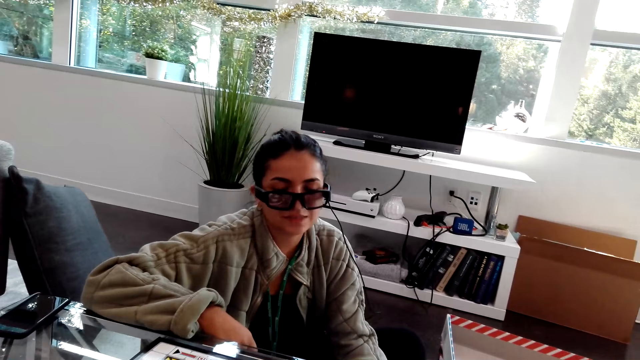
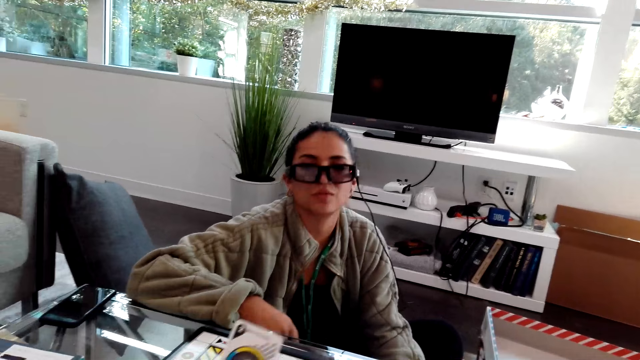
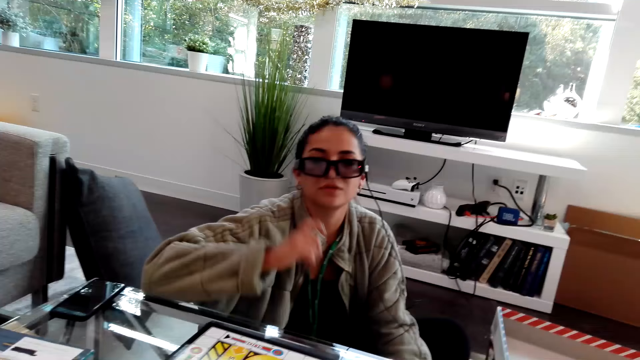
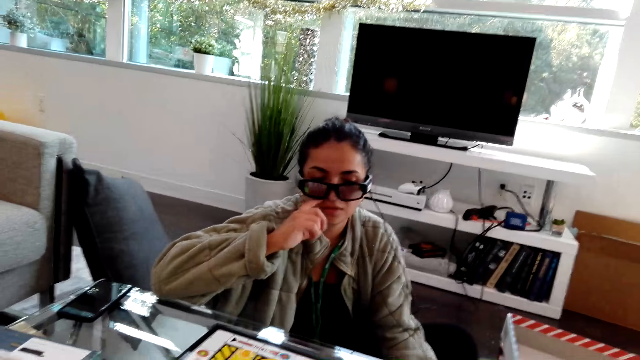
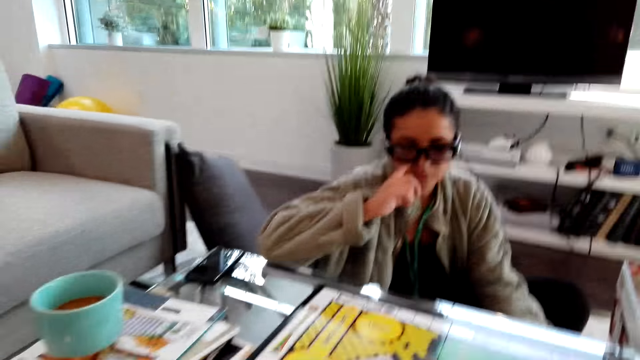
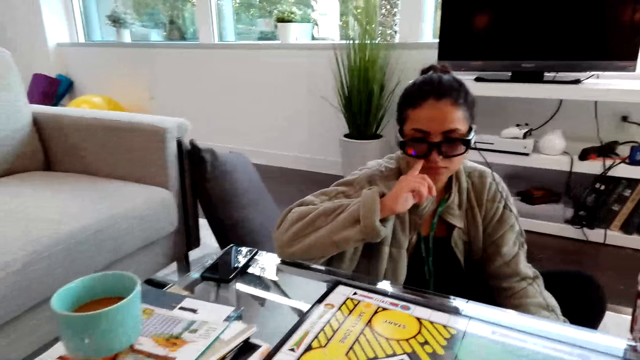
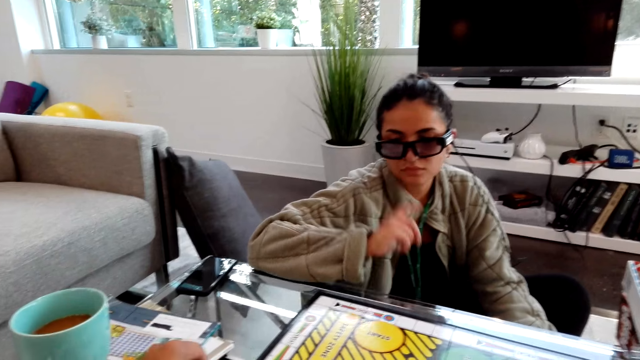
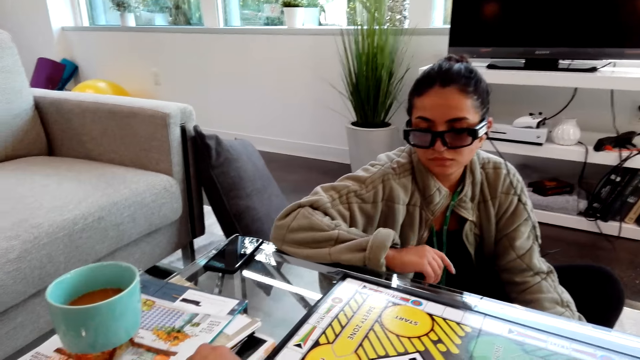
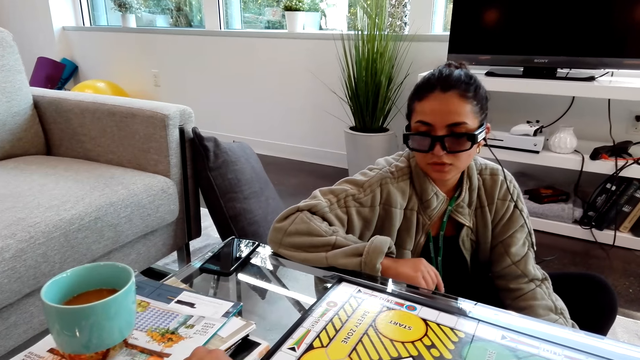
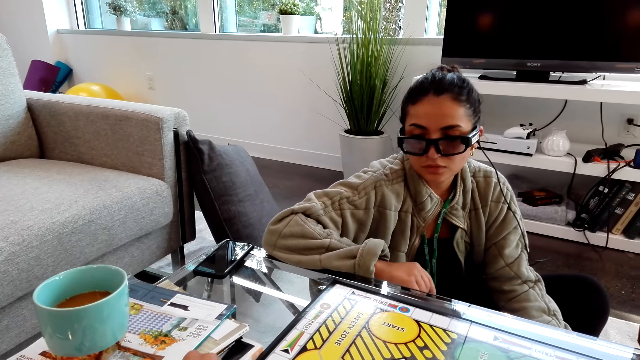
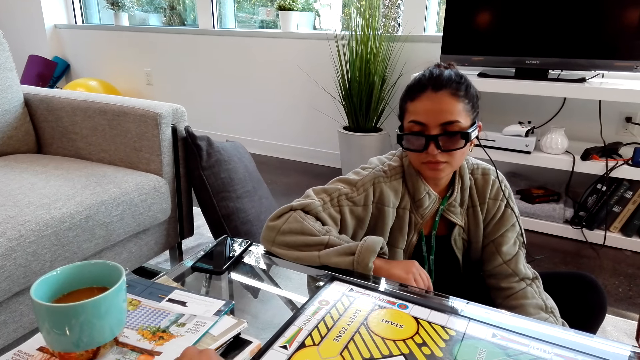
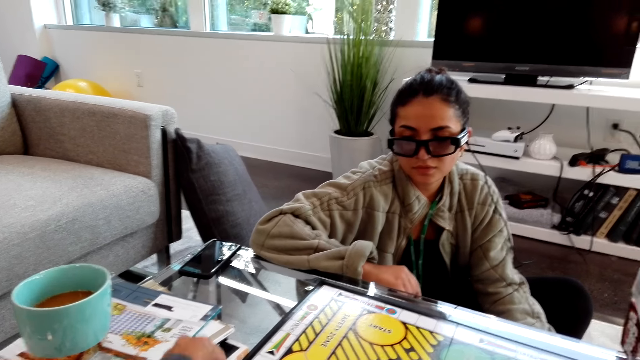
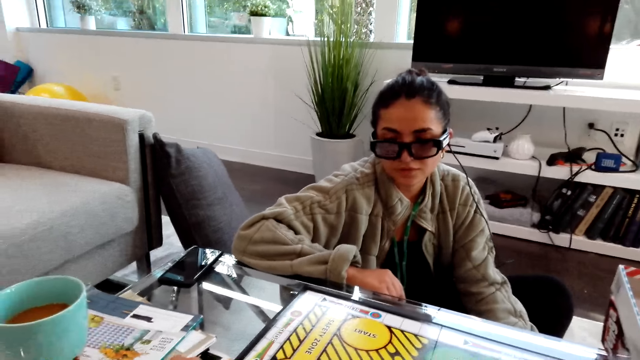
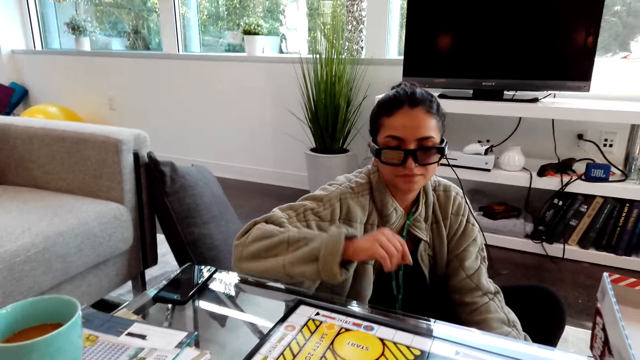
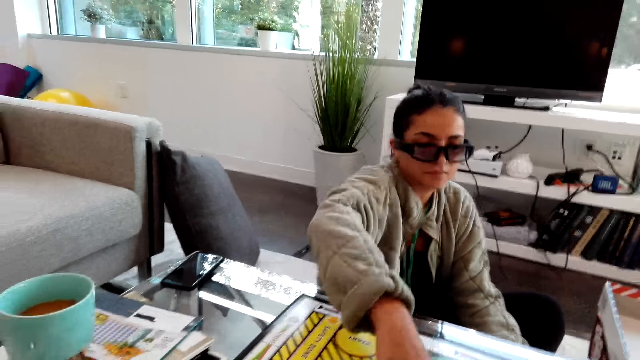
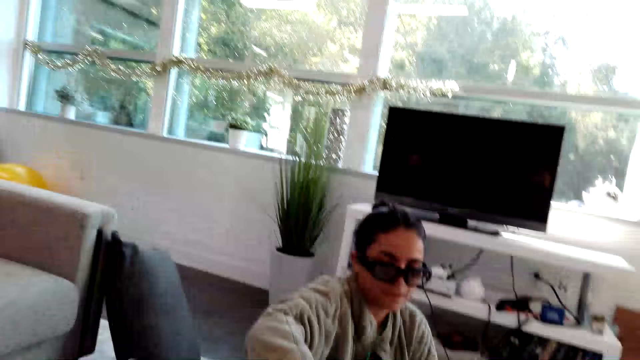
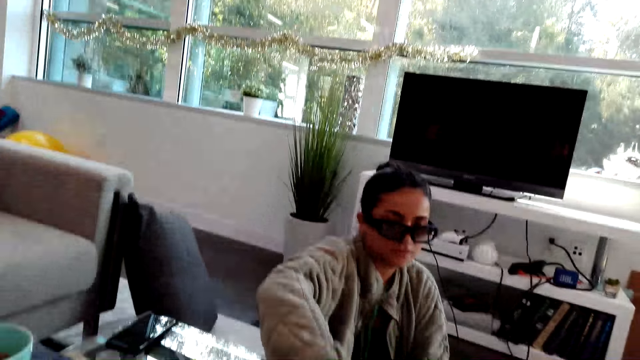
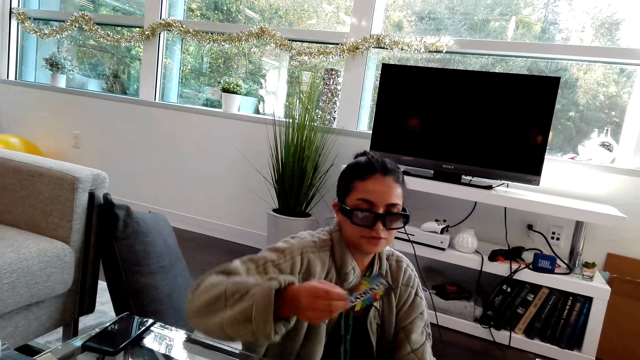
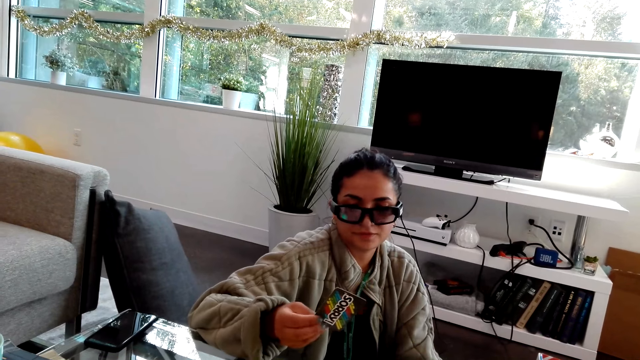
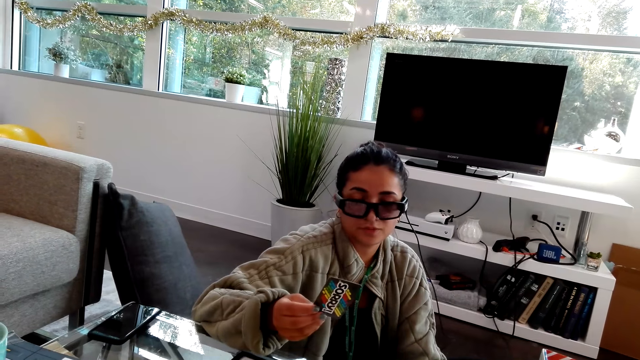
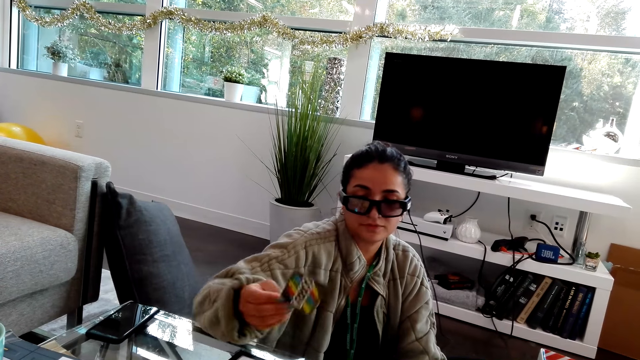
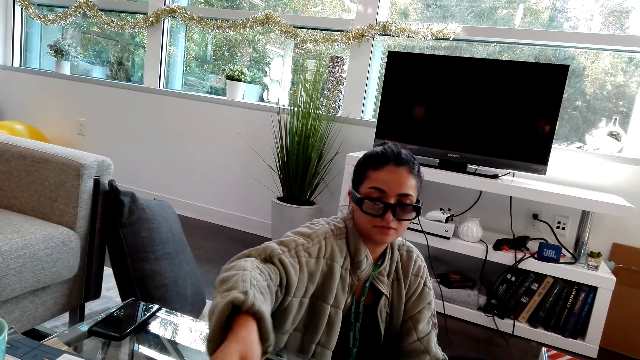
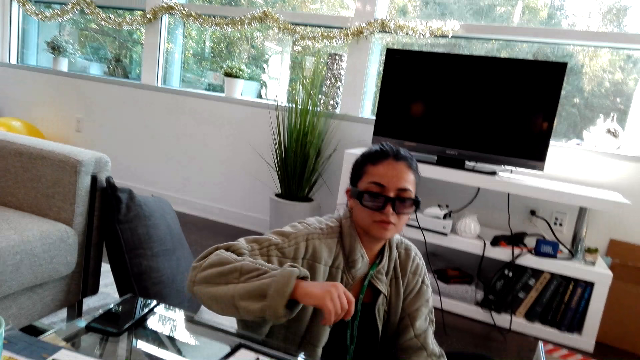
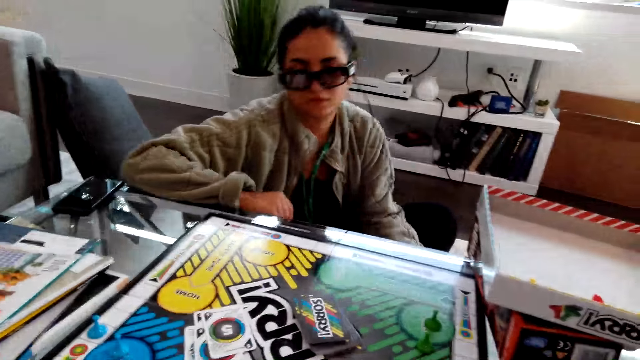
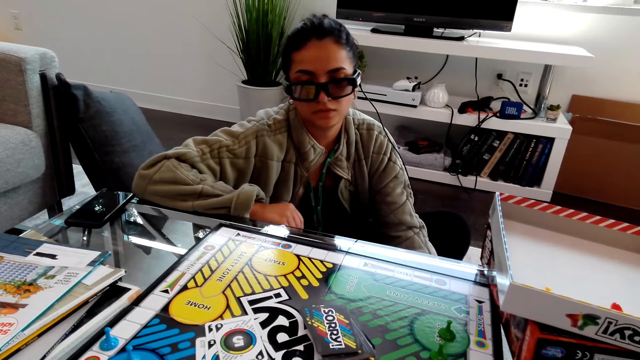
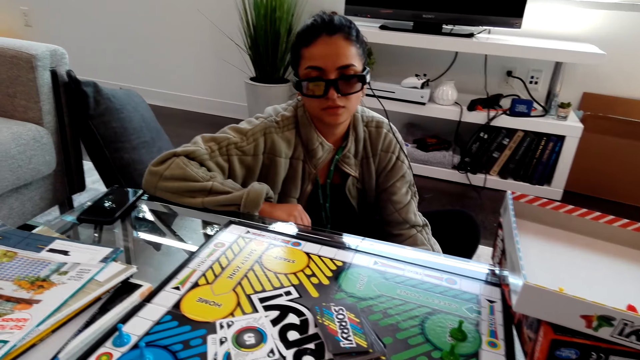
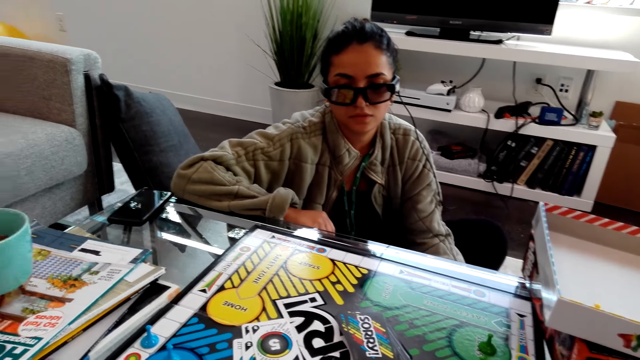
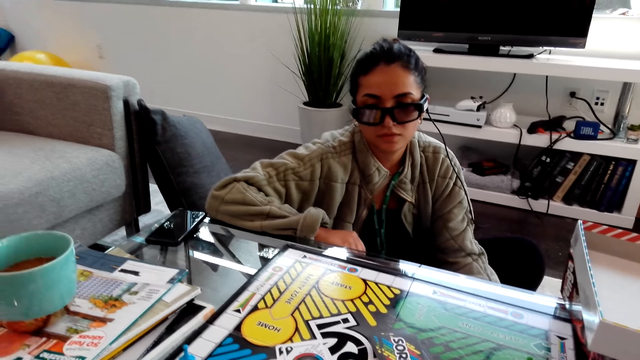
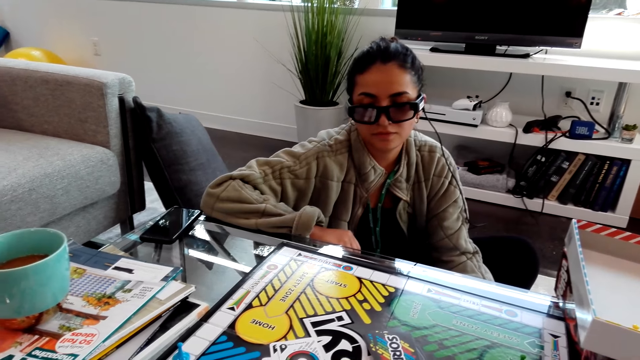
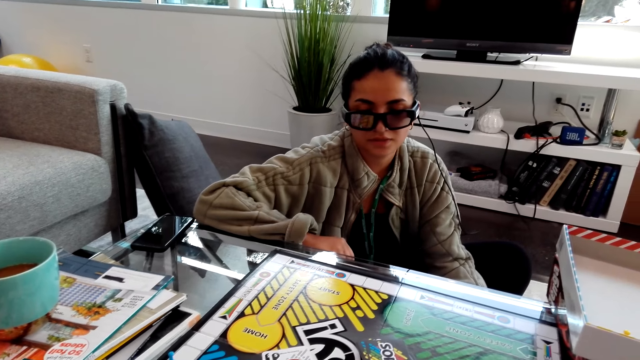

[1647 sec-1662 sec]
The camera wearer moves cards. A woman scratches a nose with a finger. The woman picks a card. The woman puts down the card on a table. The camera wearer plays the Sorry dice game.

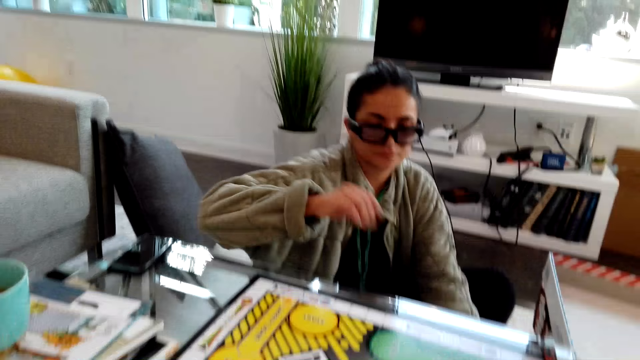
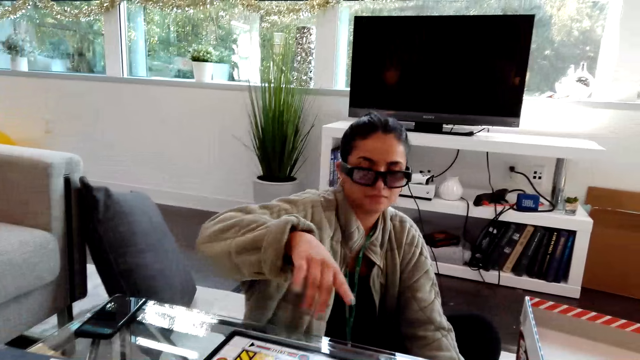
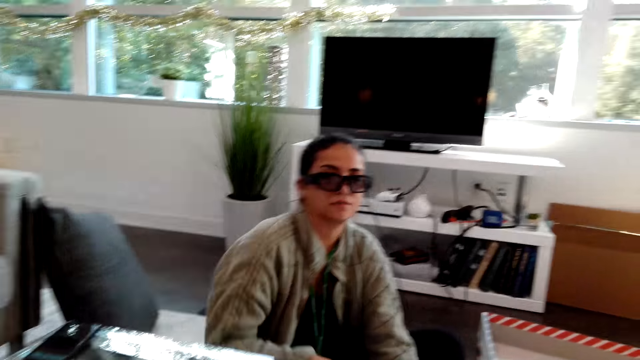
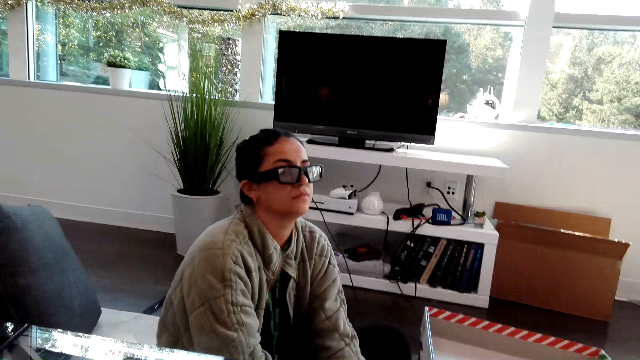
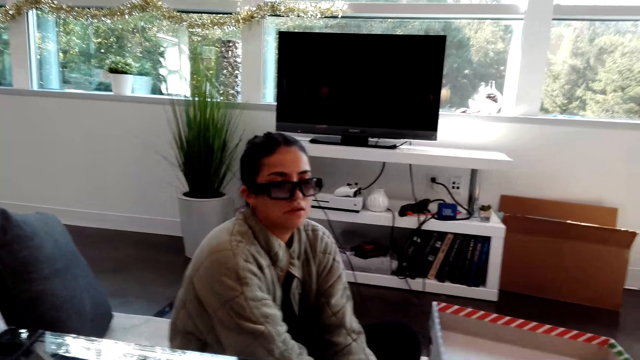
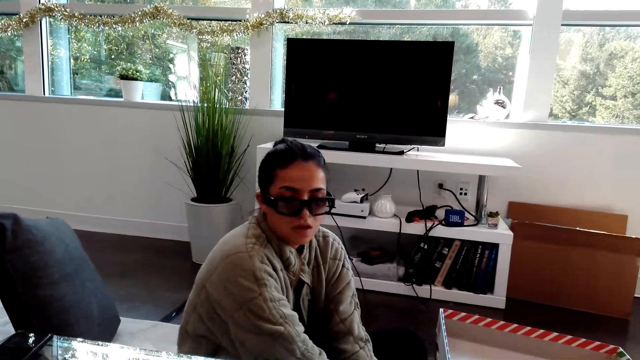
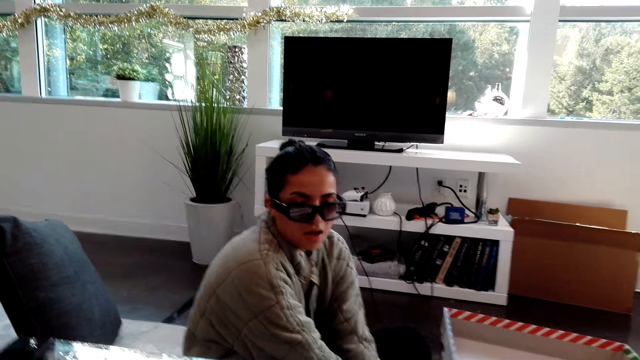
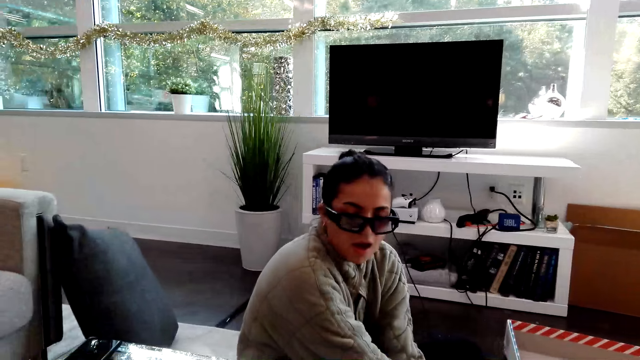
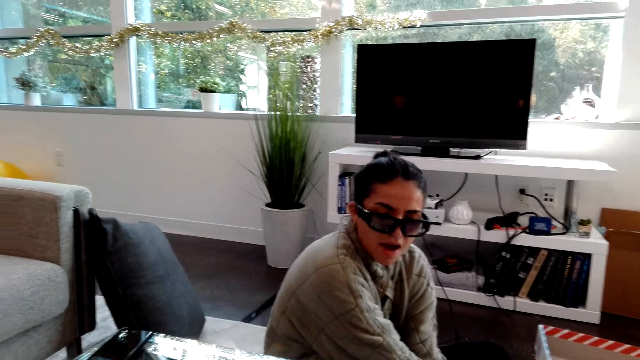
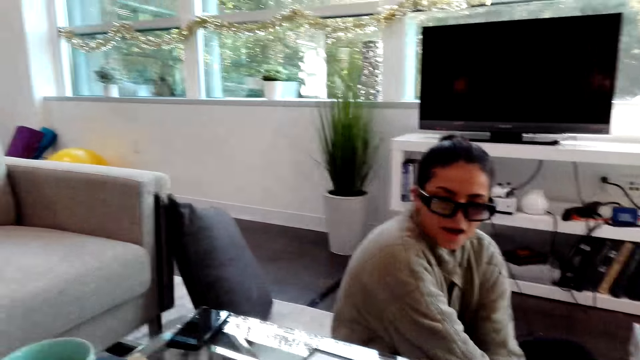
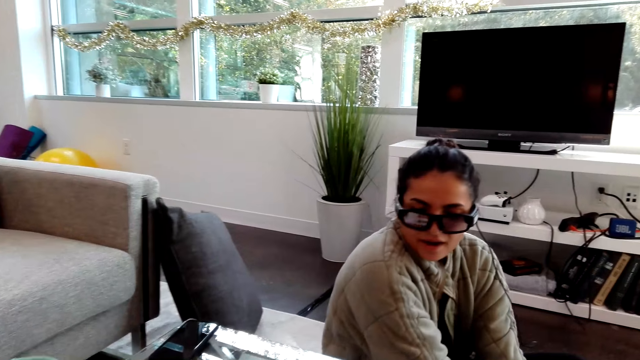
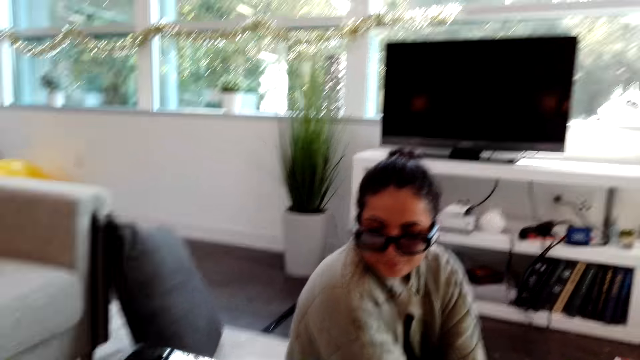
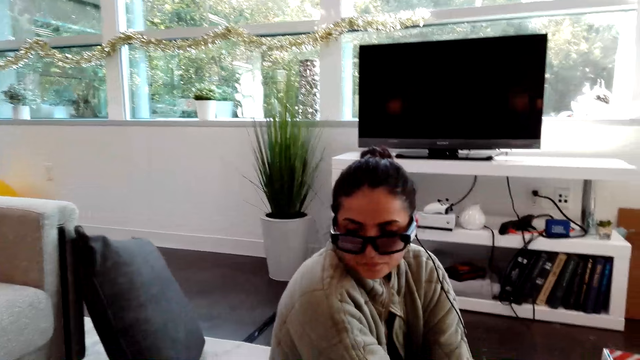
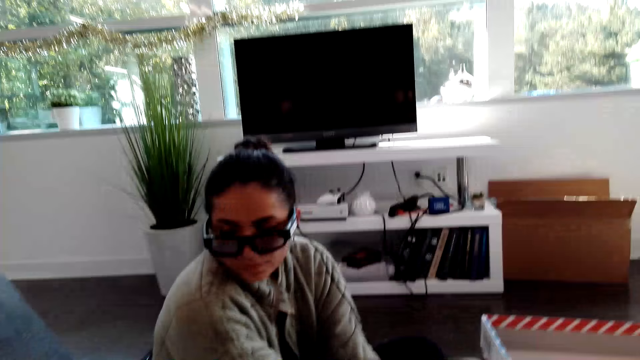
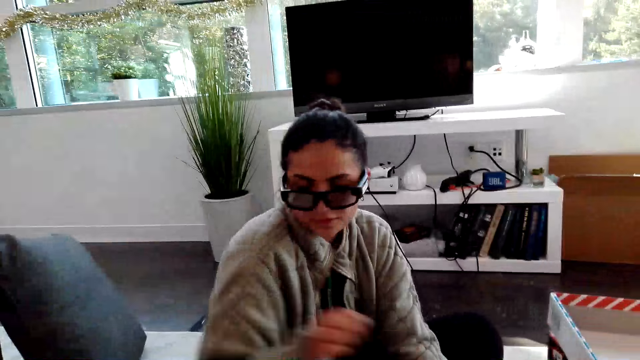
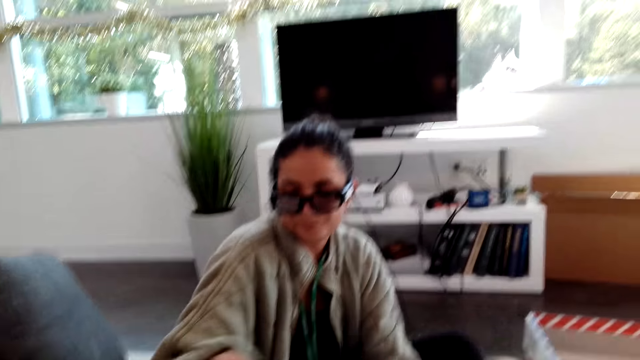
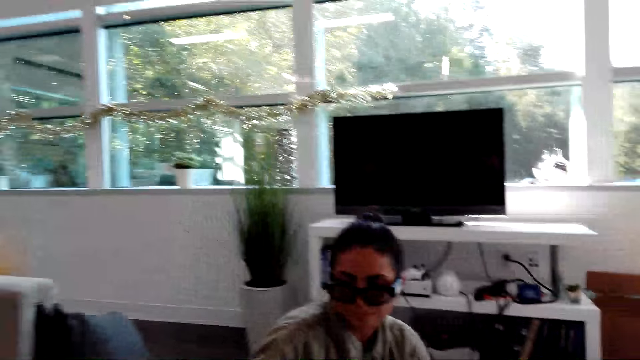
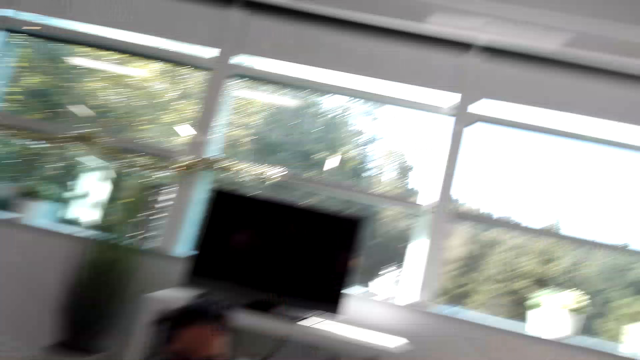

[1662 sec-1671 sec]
A woman moves a hand. The camera wearer talks with the woman. The woman moves a hand.
